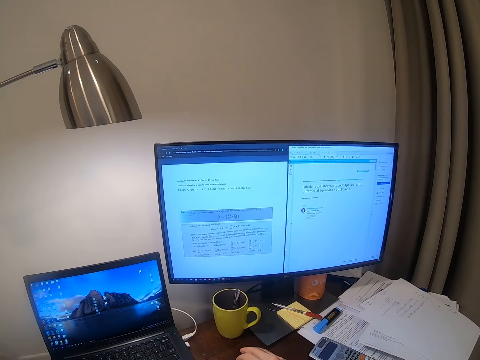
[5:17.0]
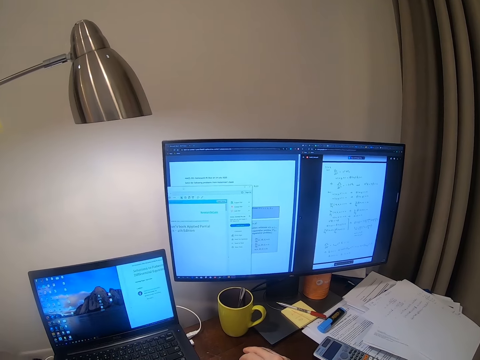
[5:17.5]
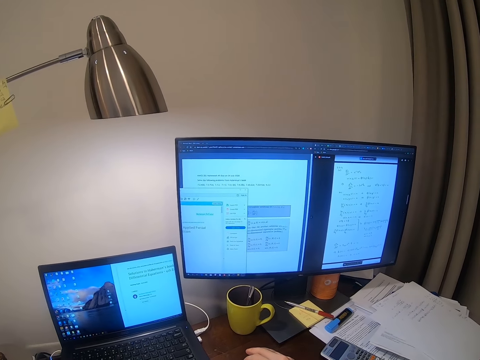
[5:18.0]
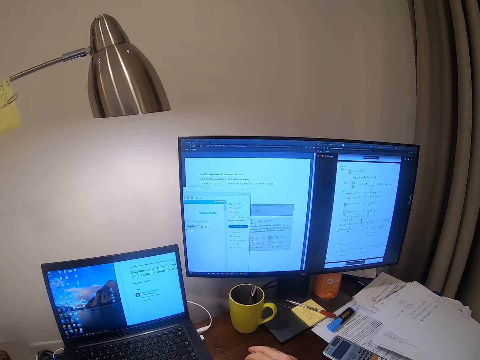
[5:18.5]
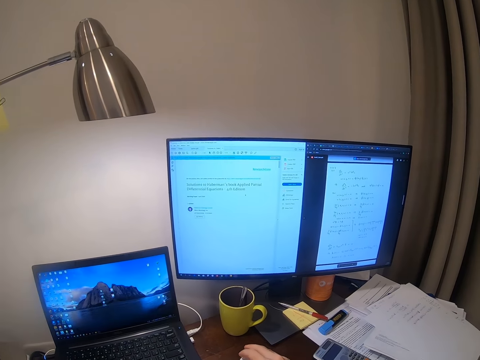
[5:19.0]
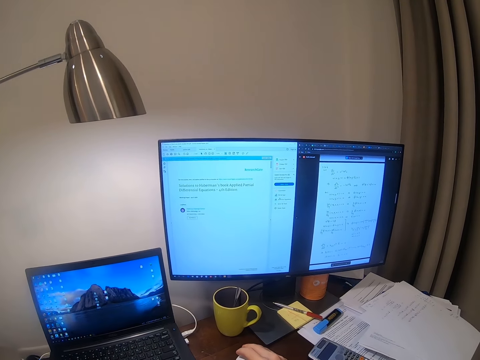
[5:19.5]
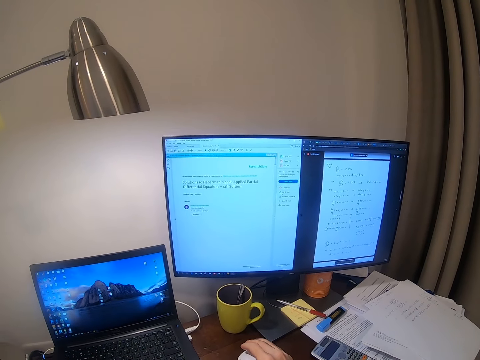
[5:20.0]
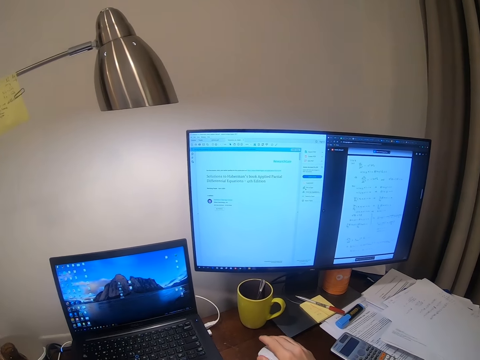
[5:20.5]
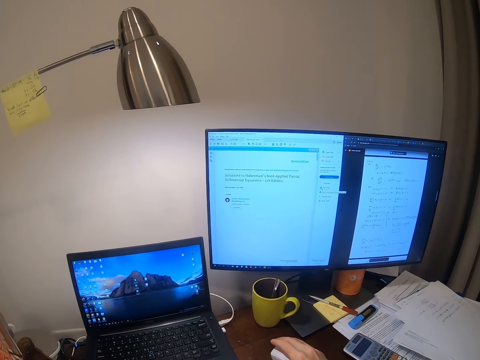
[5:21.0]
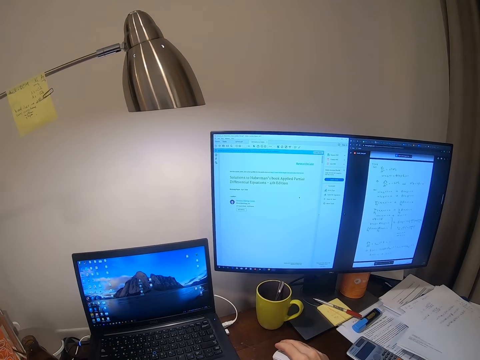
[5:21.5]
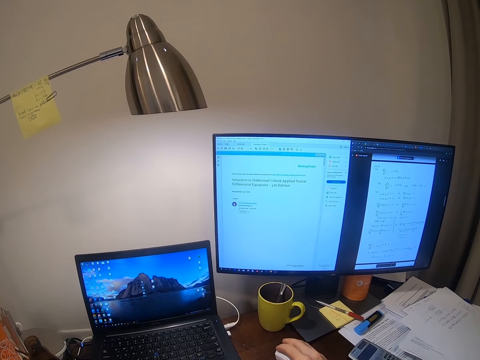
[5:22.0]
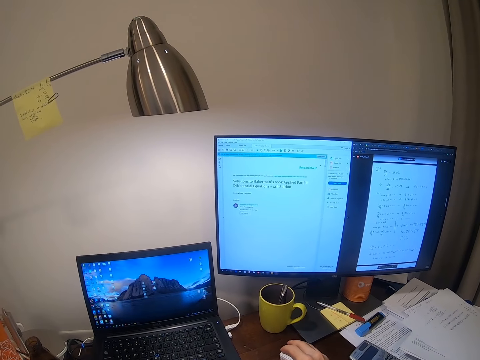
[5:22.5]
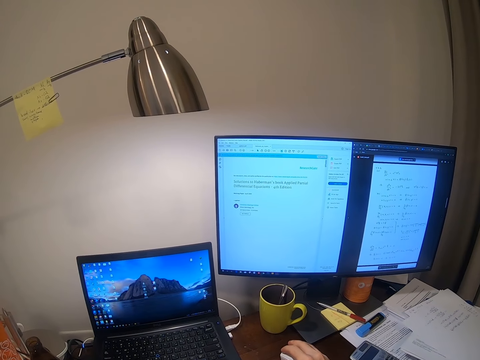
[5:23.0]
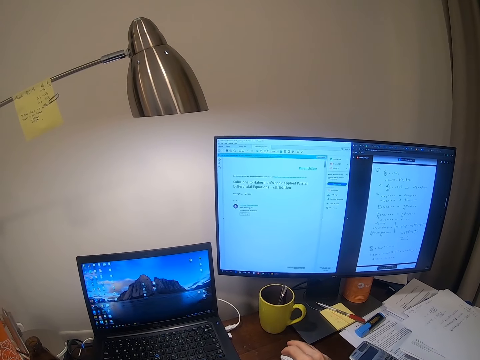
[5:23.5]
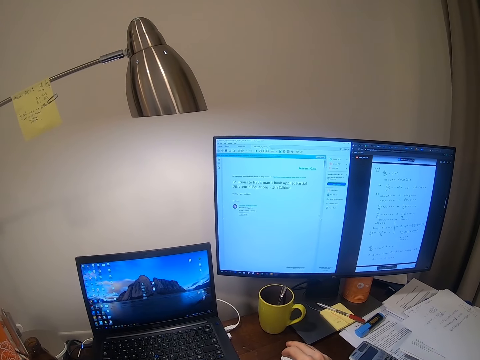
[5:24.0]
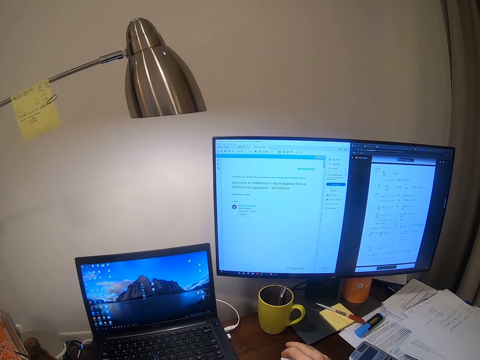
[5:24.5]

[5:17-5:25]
The camera wearer operates the desktop.

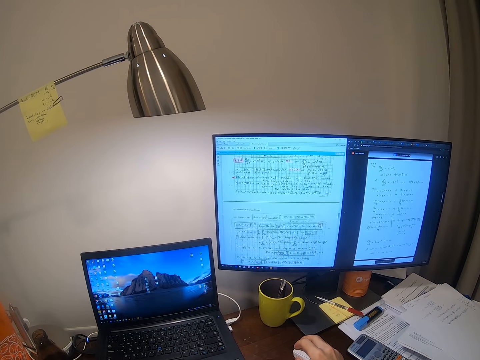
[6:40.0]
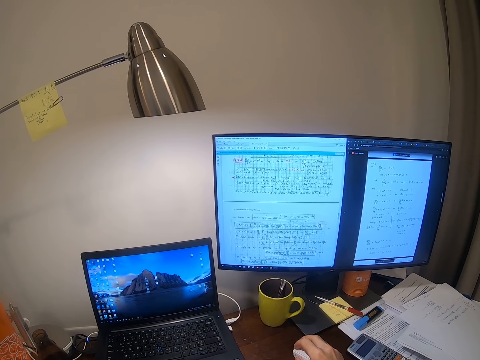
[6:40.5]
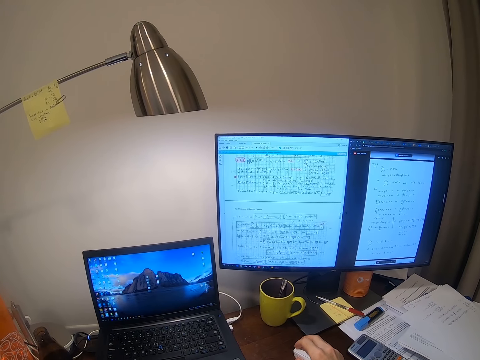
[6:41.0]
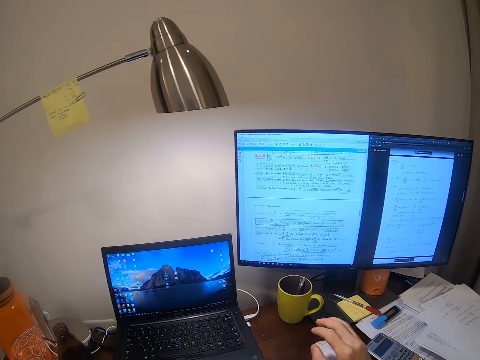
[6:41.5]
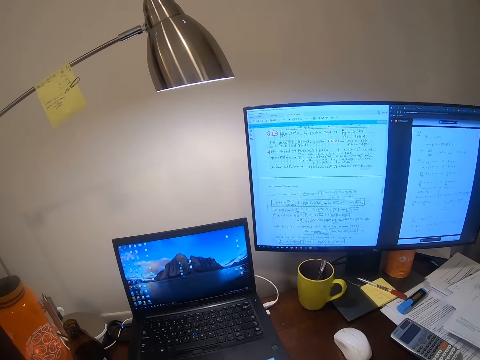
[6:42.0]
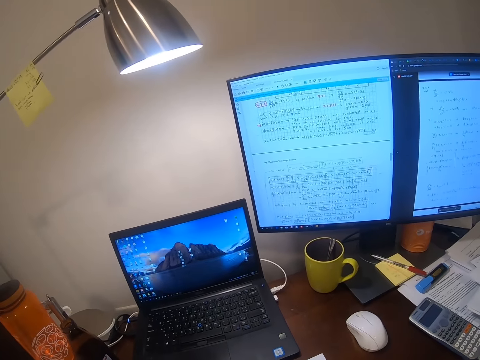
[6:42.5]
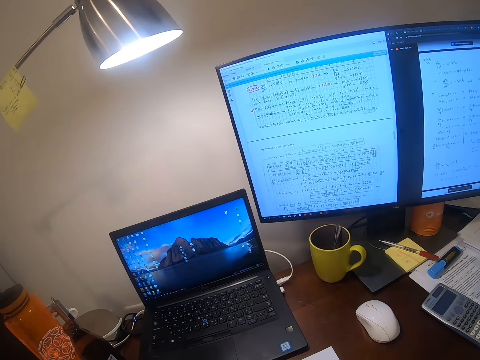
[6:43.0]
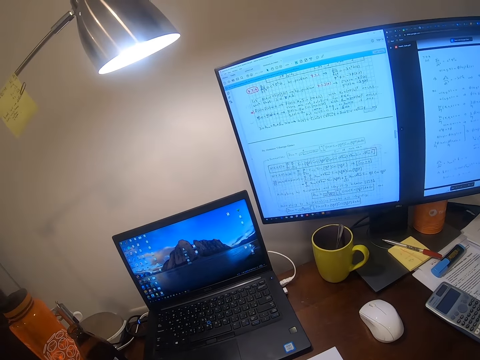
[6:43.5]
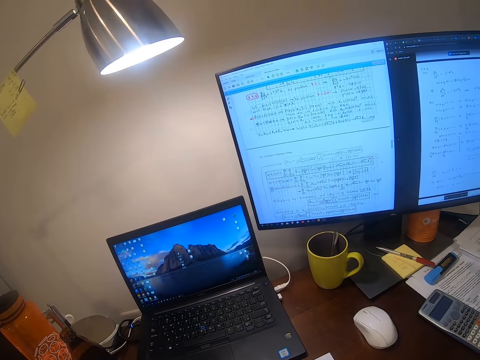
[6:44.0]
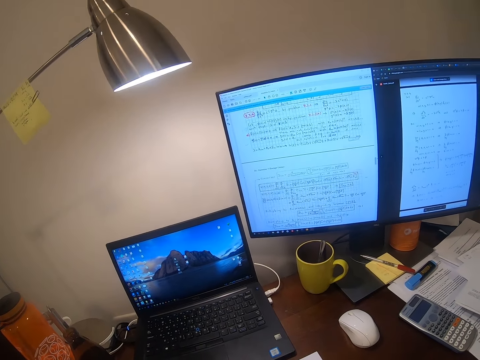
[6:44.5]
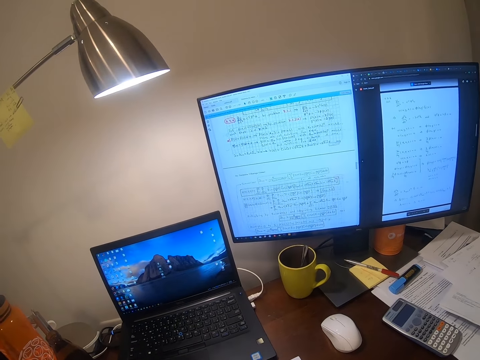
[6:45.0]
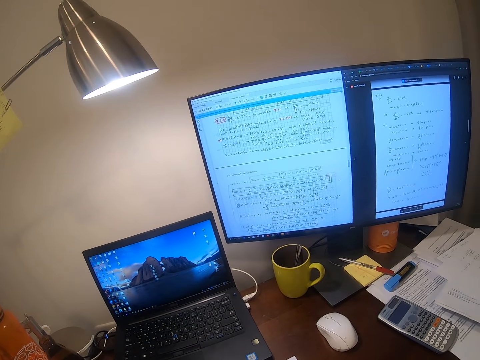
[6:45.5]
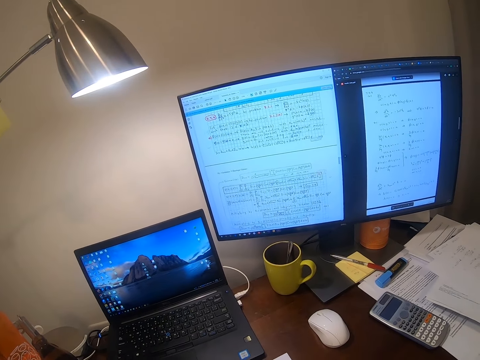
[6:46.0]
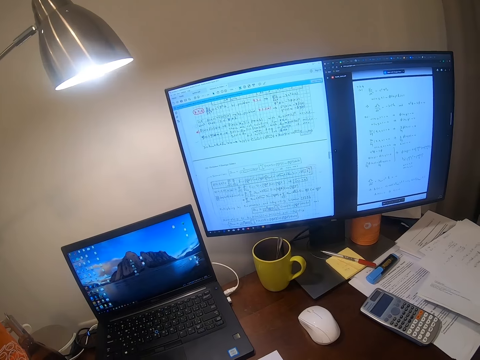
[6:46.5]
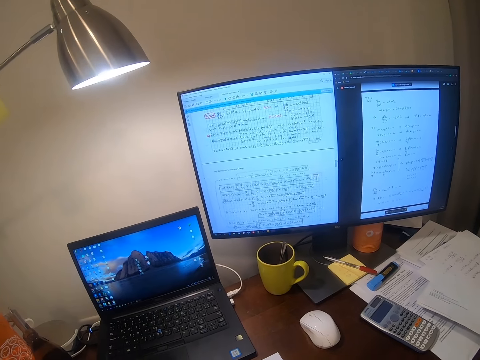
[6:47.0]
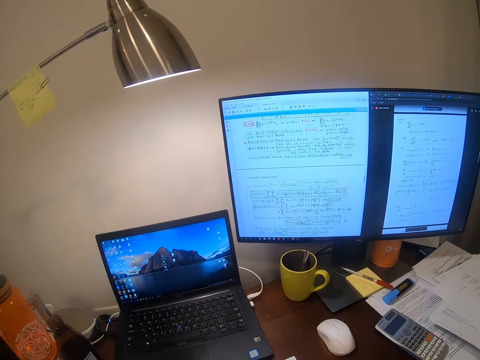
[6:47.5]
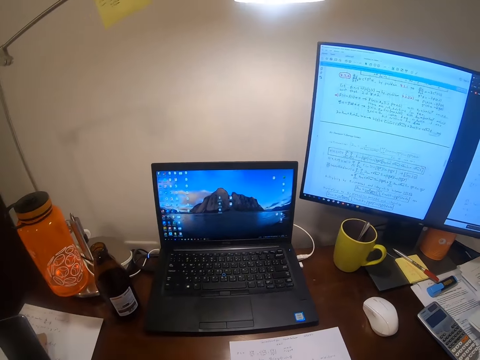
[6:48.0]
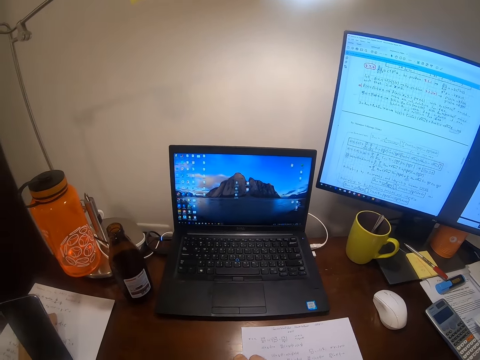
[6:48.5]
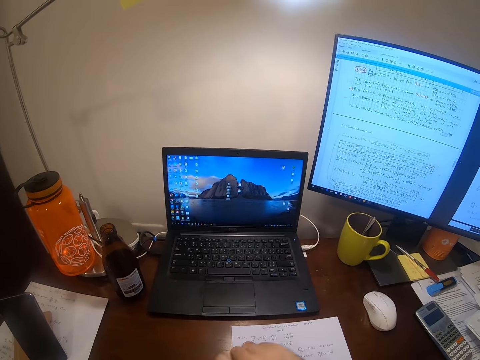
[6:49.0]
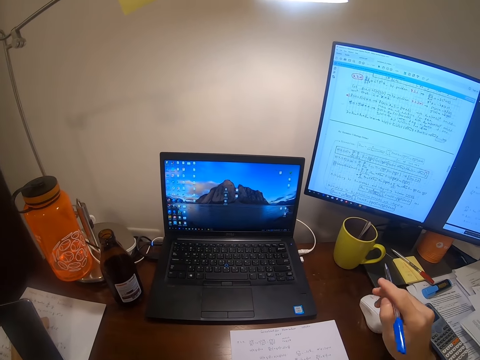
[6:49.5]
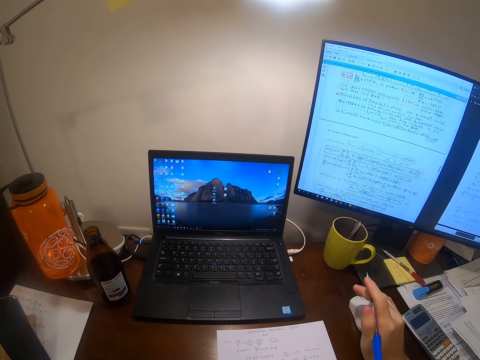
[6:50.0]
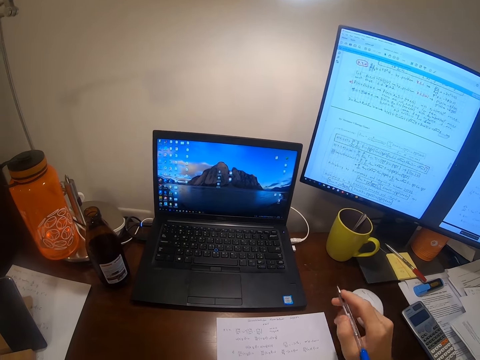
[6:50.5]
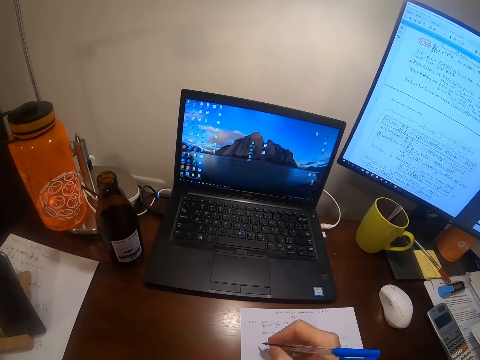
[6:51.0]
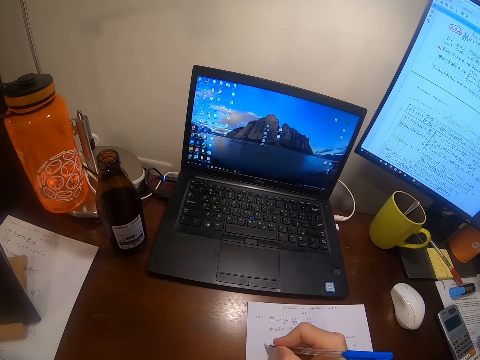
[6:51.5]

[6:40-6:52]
The camera wearer raises his hand. He does something. He picks up a pen.

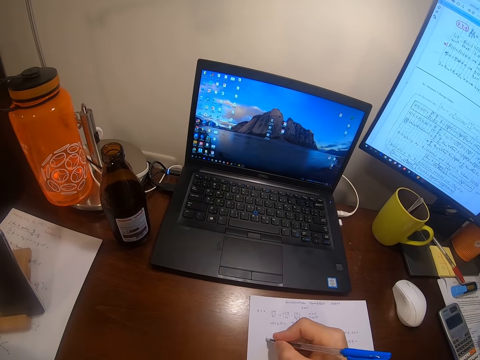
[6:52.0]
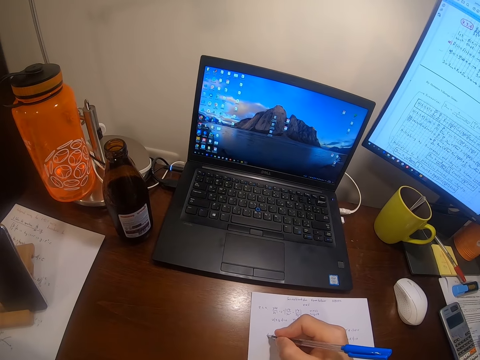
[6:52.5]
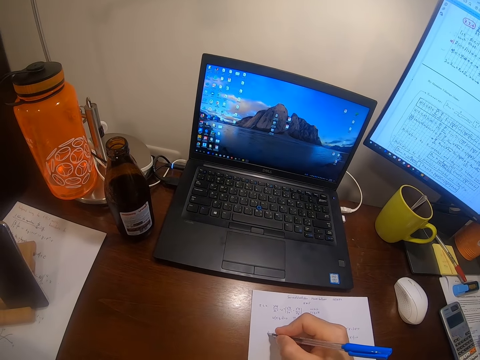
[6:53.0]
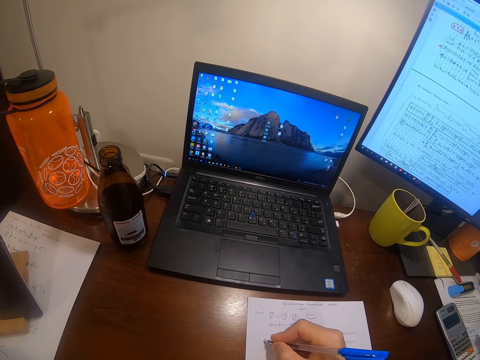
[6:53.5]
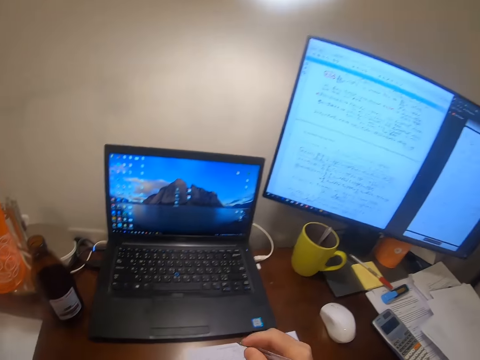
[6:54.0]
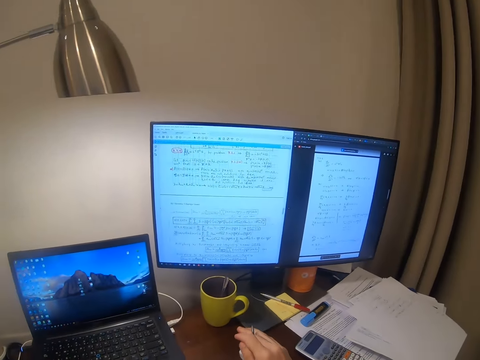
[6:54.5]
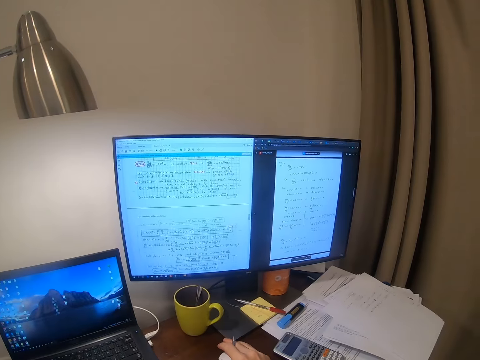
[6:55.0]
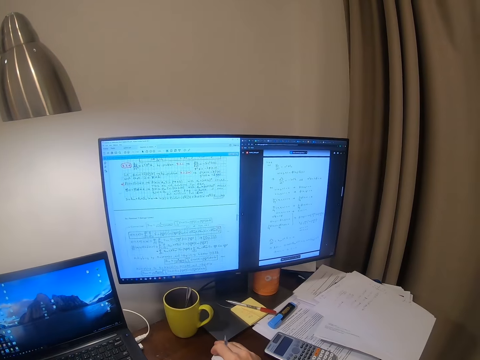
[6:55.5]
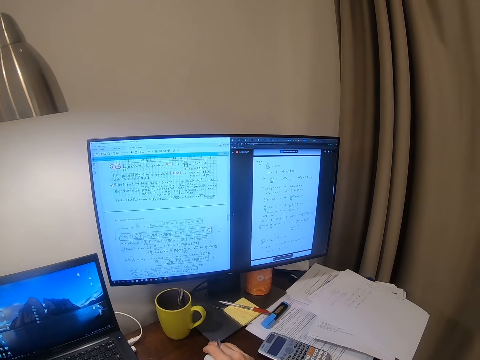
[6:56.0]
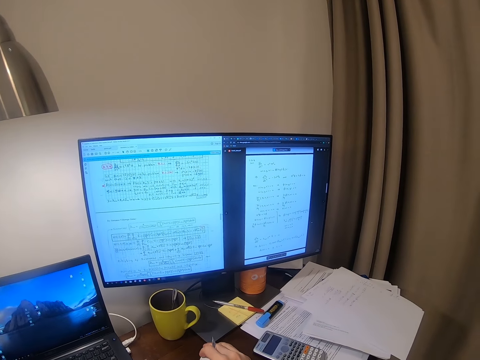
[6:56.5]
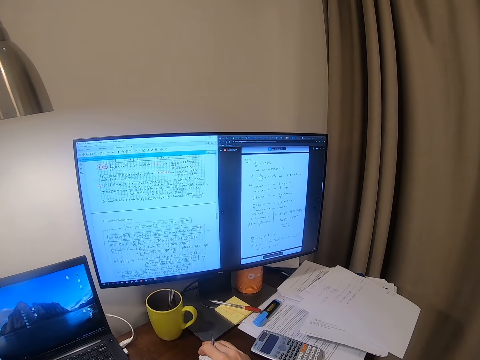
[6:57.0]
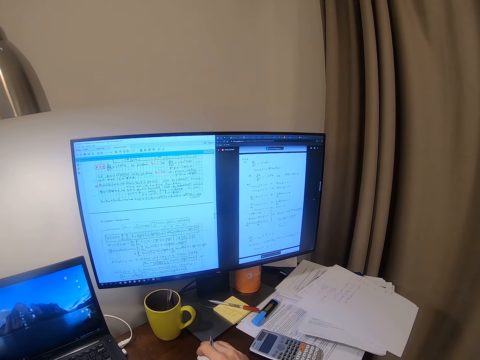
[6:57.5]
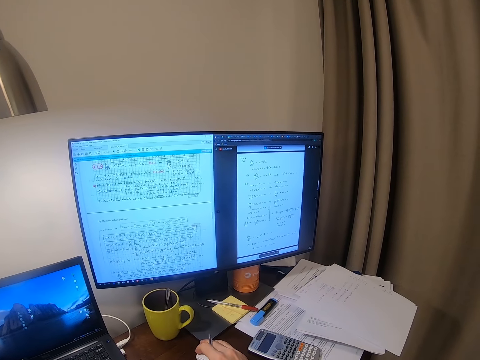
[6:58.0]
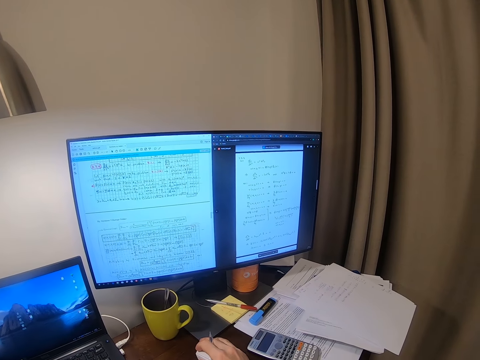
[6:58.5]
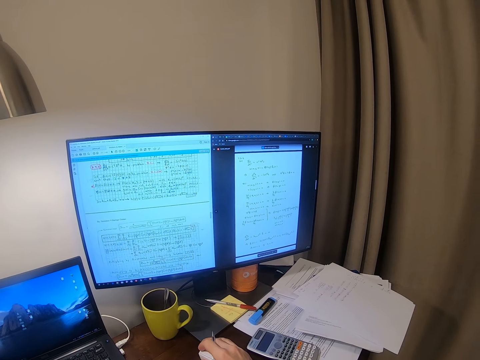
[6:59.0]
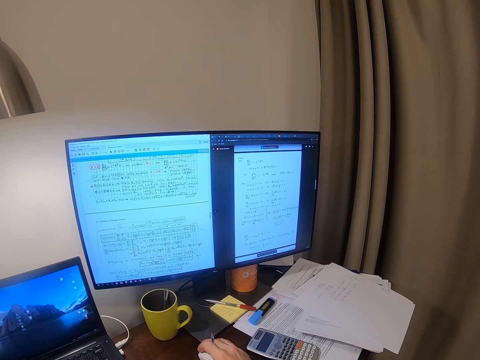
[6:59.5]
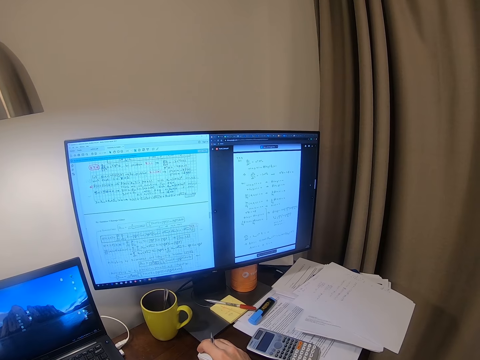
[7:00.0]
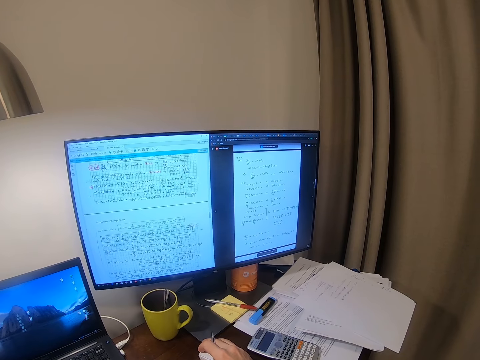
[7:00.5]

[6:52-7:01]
The camera wearer writes on a paper with a pen. They use the desktop. They hold the mouse.
